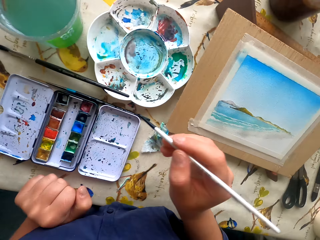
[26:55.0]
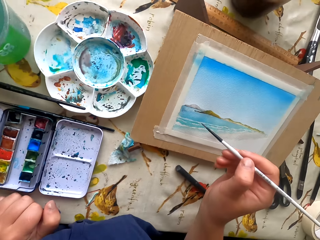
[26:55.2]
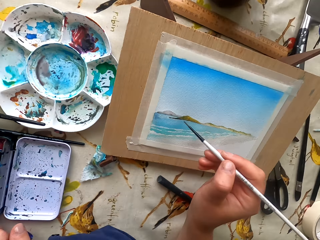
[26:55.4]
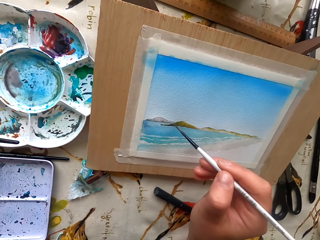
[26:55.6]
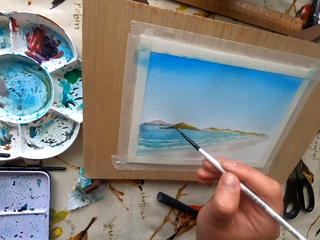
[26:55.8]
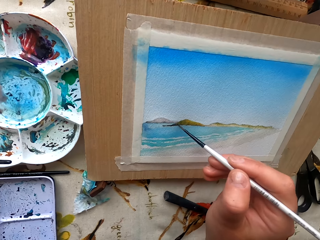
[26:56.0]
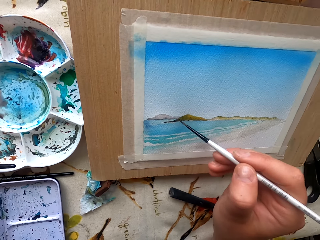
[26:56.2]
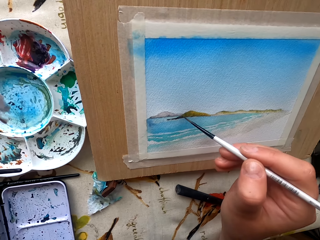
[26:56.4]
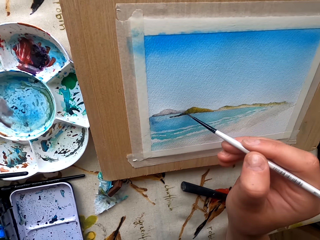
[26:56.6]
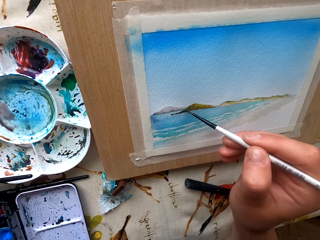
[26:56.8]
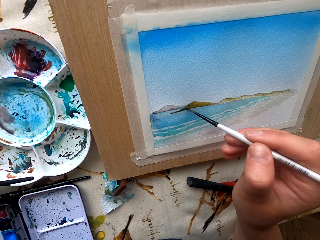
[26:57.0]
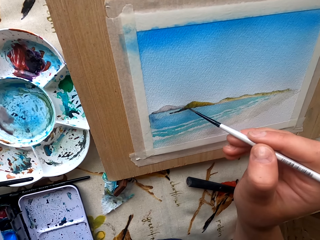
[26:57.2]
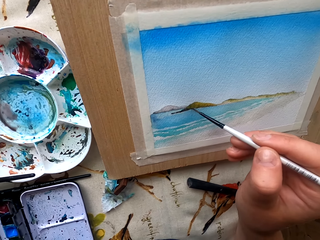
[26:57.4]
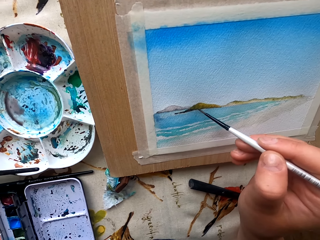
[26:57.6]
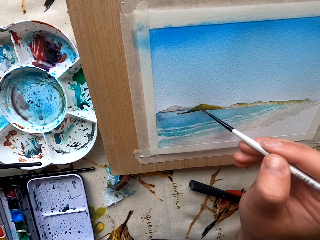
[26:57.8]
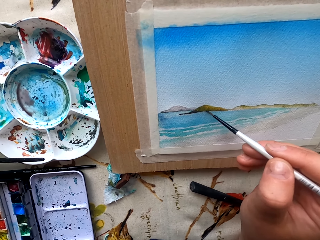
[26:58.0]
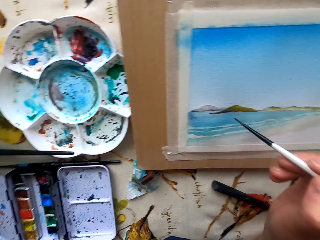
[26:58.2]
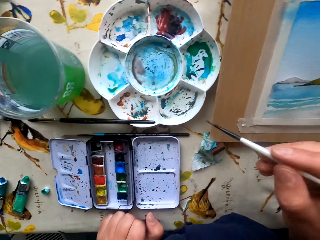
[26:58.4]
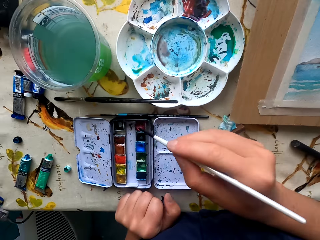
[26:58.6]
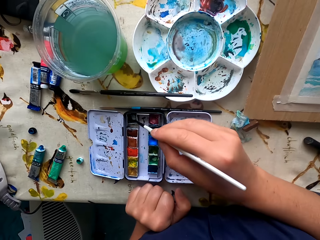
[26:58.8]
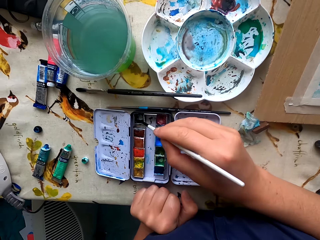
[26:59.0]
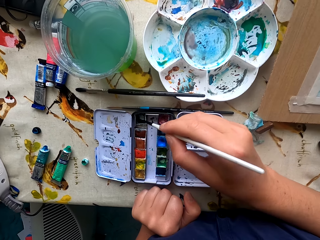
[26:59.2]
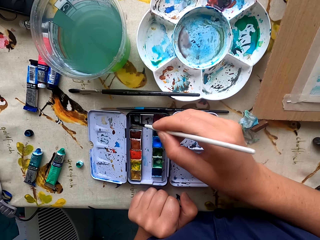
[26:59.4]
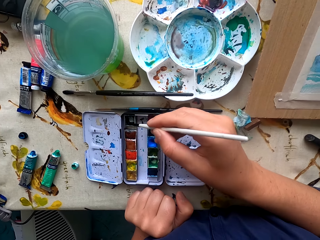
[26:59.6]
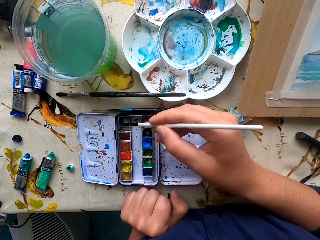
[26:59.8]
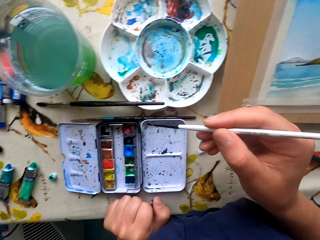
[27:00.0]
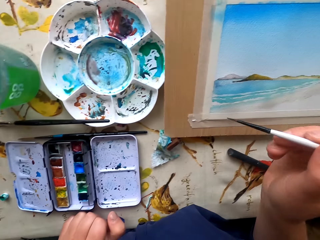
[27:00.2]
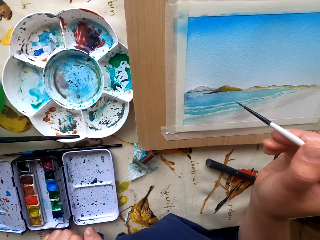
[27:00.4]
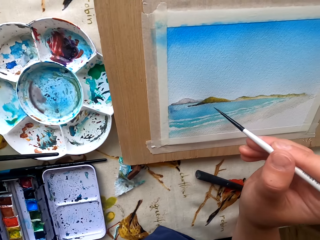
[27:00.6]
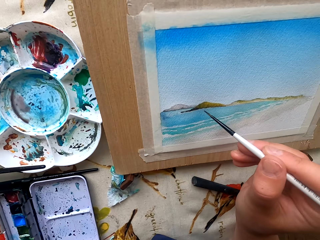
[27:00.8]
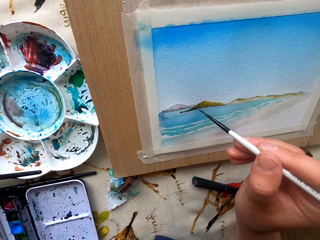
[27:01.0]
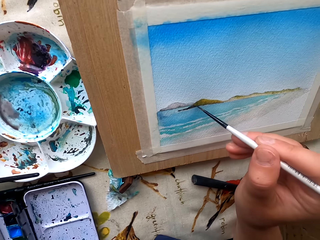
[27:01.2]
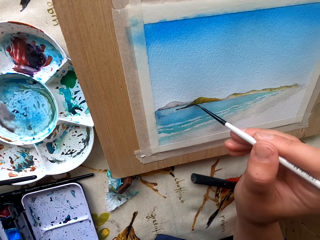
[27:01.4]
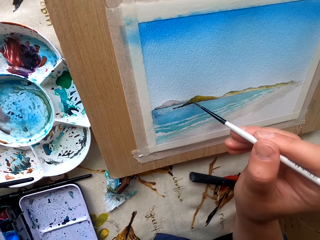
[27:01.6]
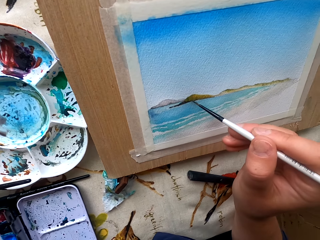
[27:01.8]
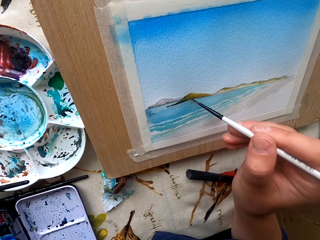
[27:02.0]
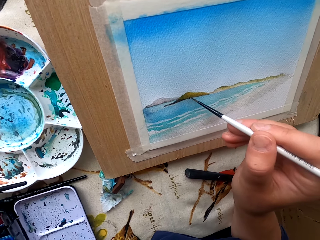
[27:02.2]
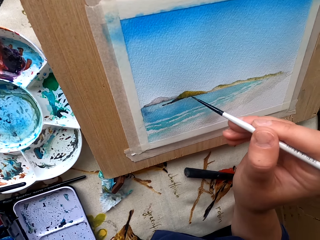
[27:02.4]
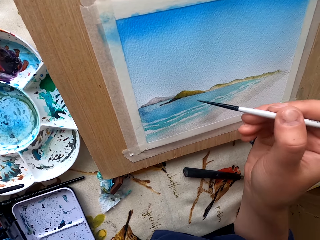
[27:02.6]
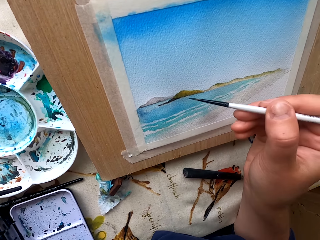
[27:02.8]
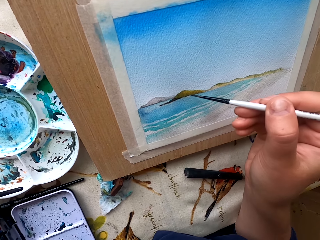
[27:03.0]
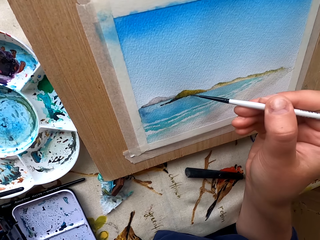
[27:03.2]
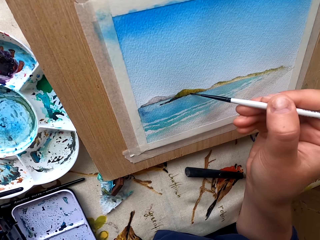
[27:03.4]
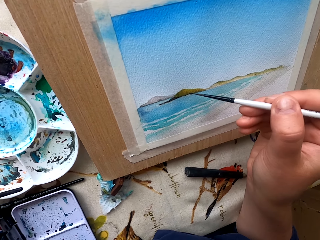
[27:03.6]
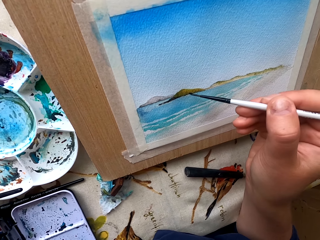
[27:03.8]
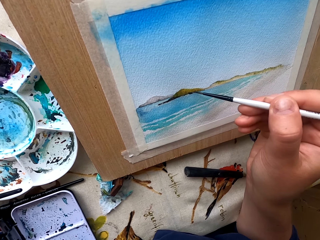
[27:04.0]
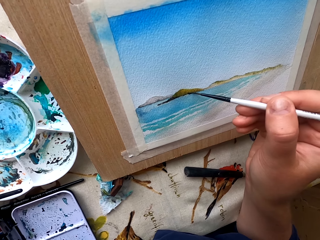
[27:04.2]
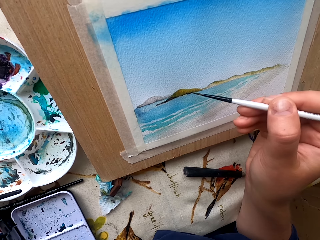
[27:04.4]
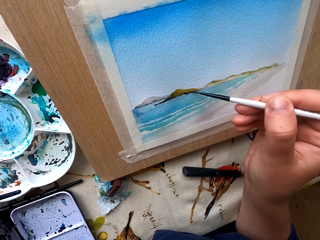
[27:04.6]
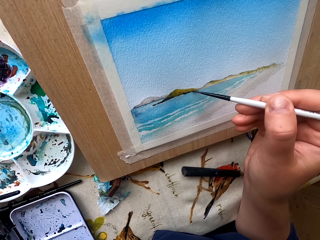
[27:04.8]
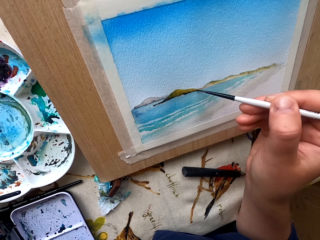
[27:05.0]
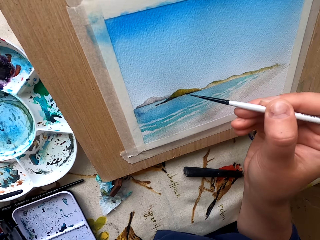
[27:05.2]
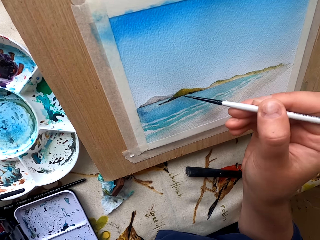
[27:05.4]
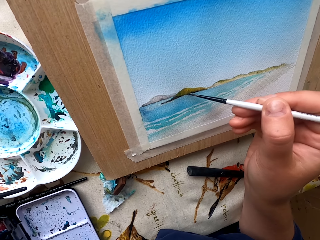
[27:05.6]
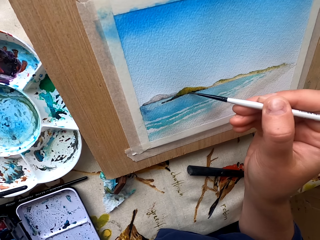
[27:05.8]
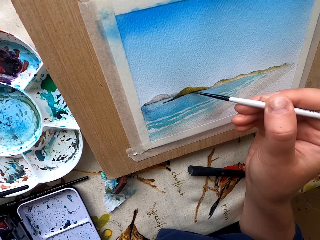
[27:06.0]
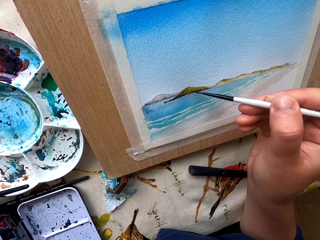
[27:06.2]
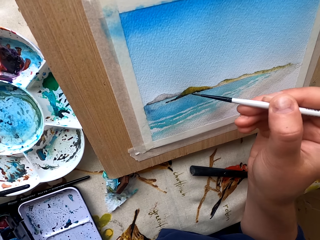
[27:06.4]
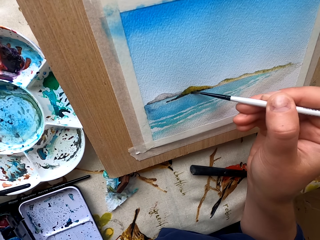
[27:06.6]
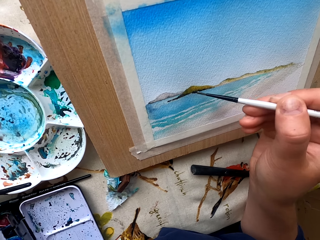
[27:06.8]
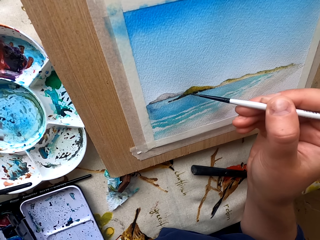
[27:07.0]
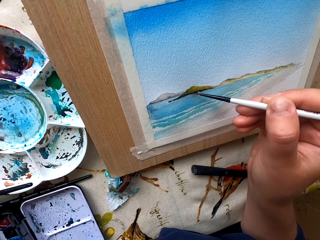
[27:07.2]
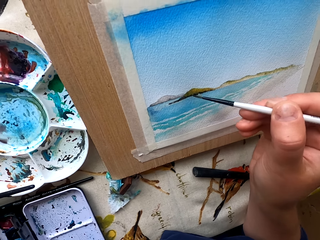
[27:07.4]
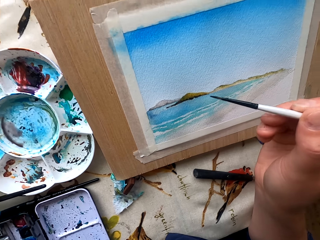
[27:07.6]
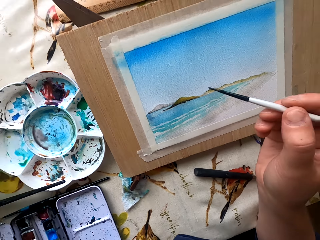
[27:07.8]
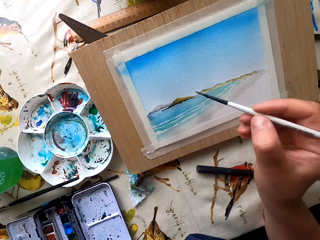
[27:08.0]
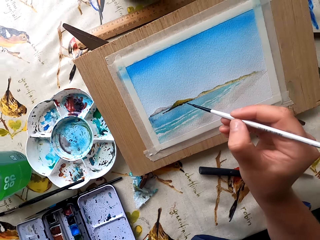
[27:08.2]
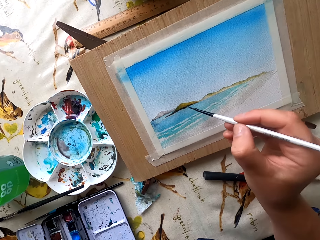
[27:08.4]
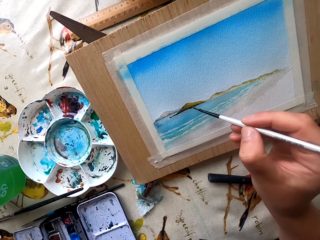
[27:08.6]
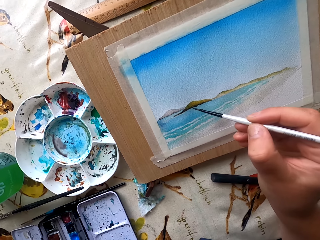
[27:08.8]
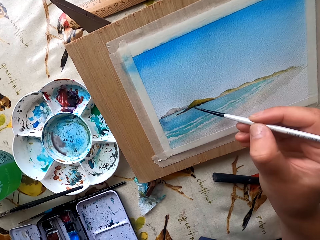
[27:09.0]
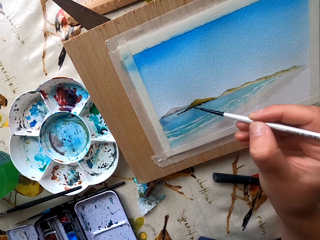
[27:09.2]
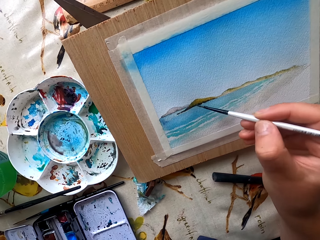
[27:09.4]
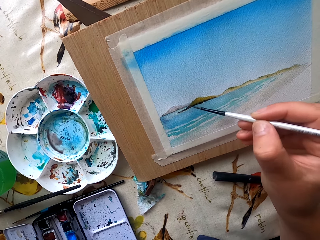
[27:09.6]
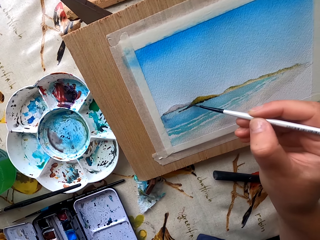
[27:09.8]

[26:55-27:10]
The camera wearer paints a picture with the pen brush. They rub the pen brush in the ink container. They dip the paint marker in the color. They paint the picture with the pen brush. They paint on the drawing.

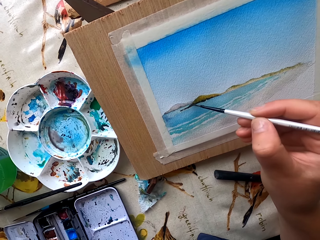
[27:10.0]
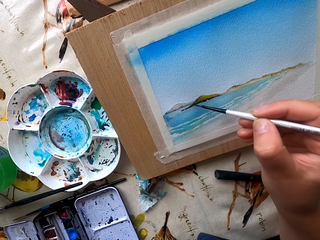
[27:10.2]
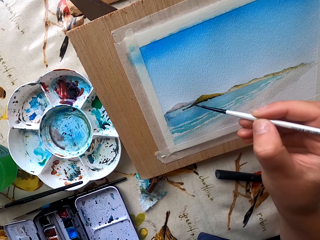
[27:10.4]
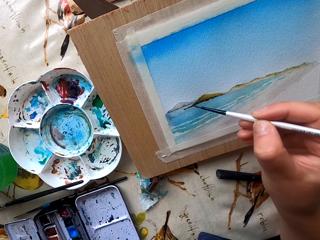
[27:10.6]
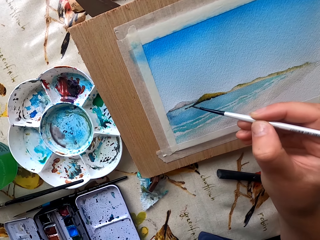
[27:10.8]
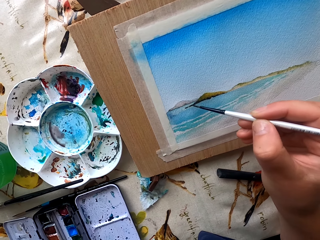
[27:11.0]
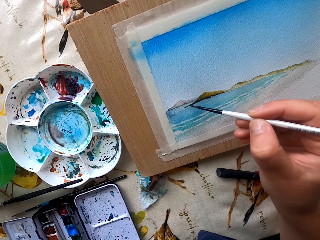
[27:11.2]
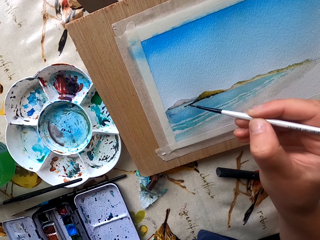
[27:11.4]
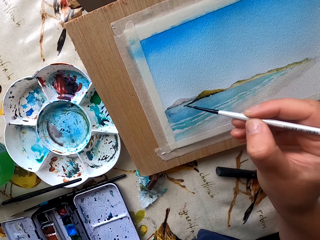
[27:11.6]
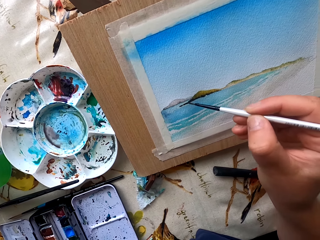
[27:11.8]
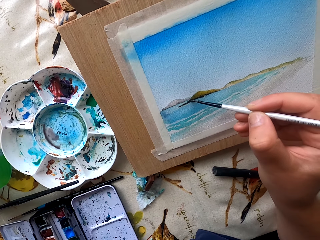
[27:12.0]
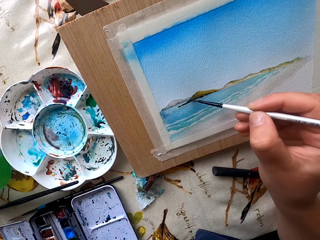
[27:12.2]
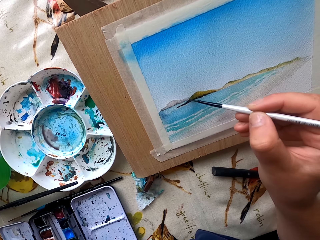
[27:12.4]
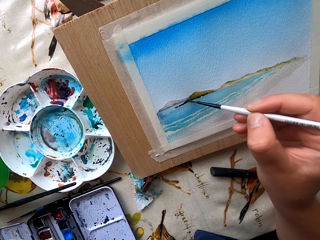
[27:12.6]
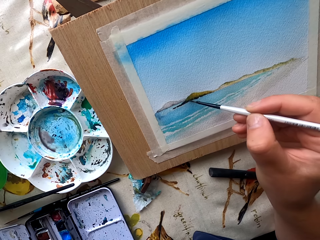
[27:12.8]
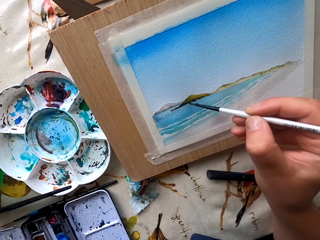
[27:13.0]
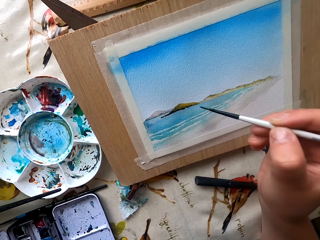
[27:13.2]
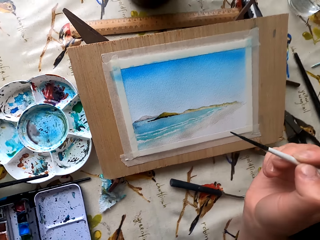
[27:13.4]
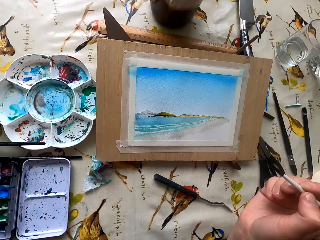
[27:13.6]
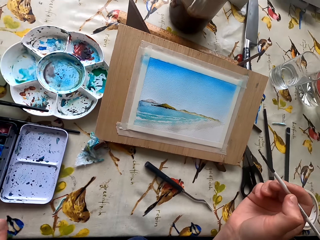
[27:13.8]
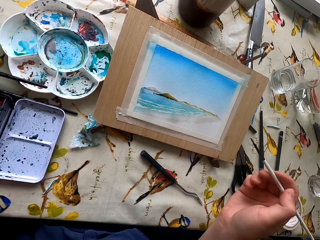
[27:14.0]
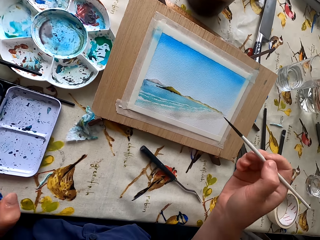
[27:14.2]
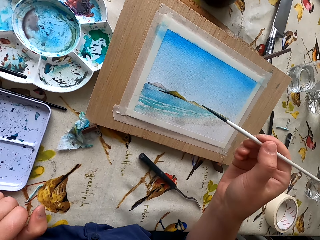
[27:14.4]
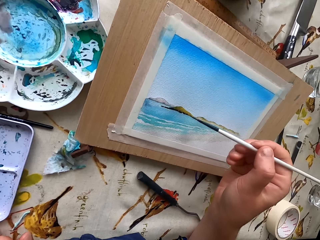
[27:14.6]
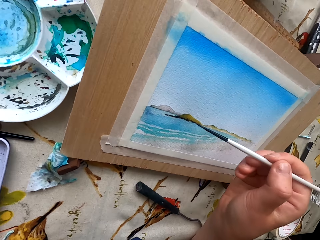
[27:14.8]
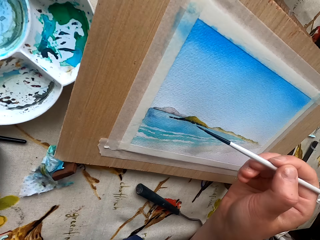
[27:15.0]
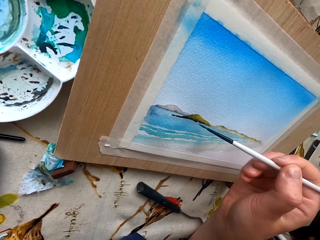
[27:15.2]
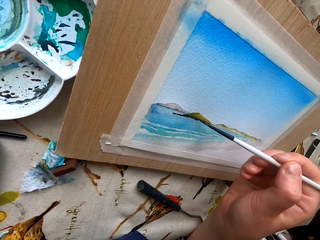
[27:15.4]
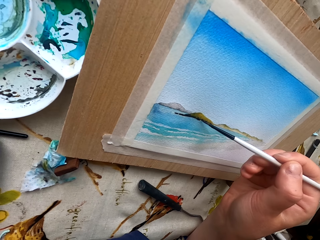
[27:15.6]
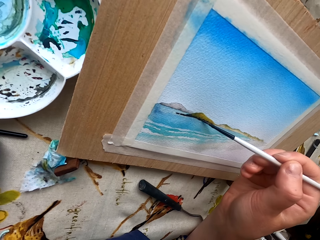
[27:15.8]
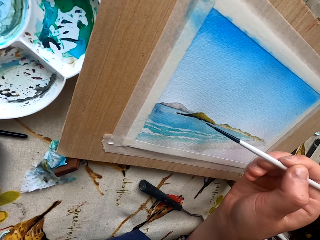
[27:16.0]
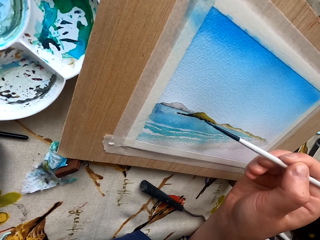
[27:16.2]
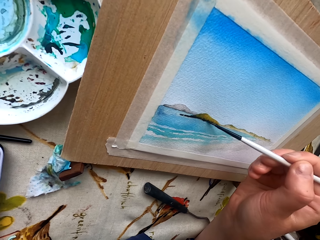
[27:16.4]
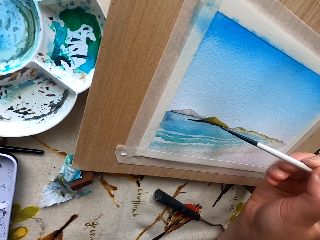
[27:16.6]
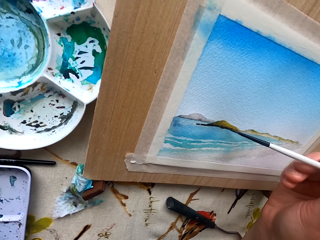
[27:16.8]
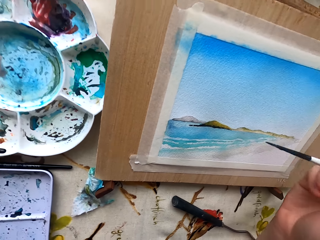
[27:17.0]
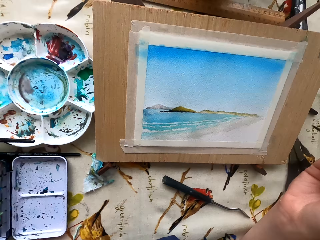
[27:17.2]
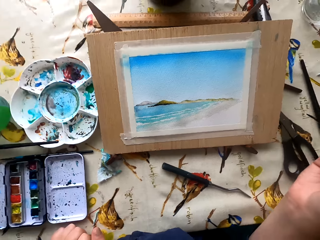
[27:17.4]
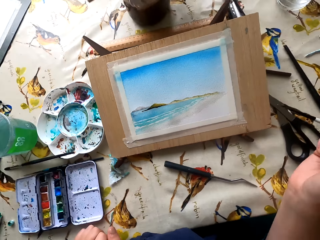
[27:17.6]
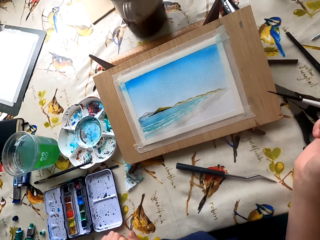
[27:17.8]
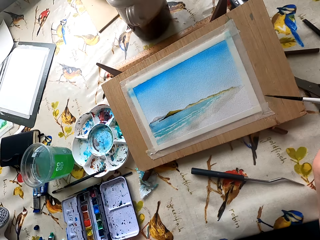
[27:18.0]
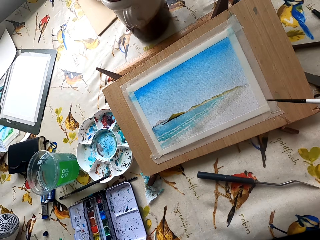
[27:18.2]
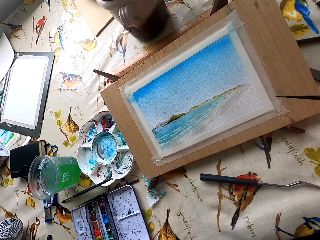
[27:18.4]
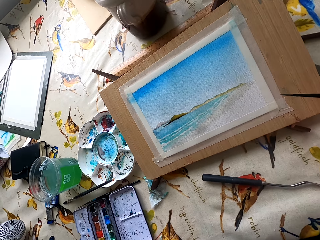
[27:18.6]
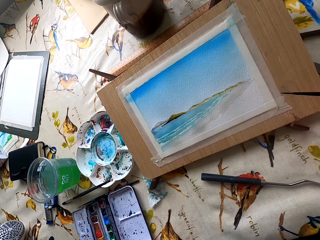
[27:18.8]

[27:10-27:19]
The camera wearer looks at the drawing paint.
